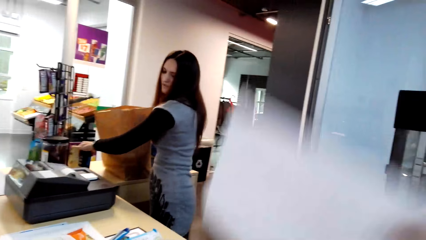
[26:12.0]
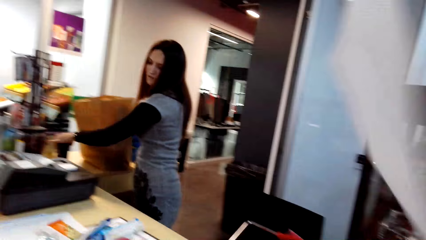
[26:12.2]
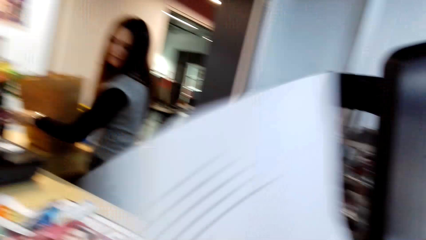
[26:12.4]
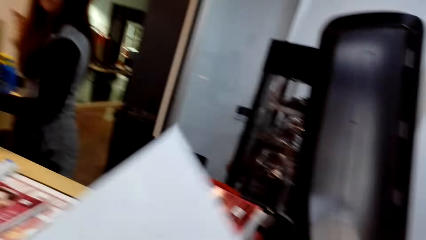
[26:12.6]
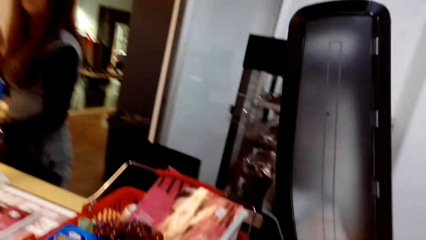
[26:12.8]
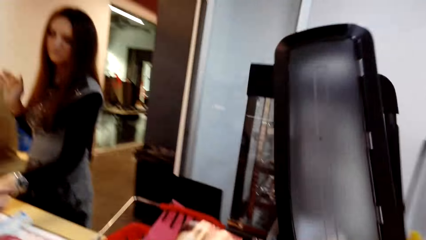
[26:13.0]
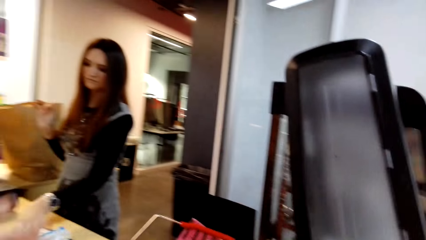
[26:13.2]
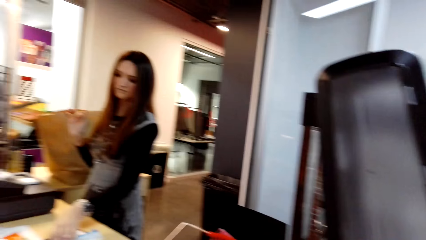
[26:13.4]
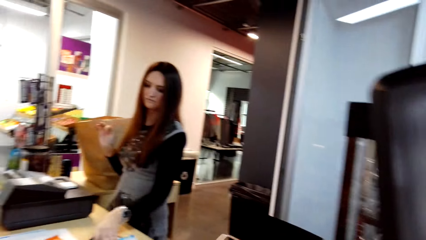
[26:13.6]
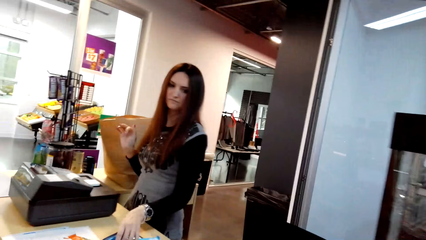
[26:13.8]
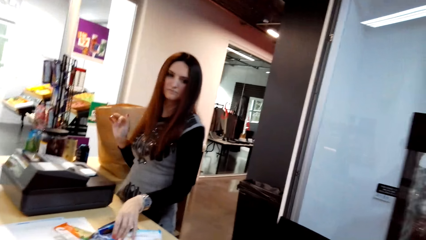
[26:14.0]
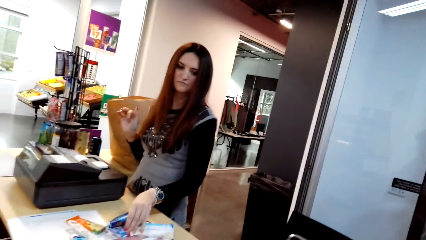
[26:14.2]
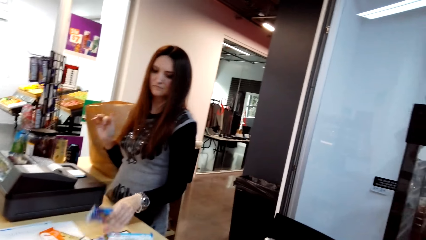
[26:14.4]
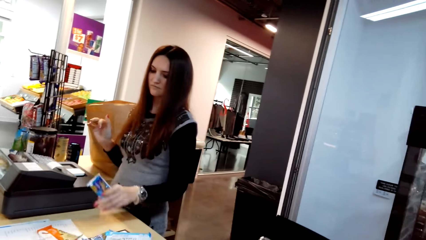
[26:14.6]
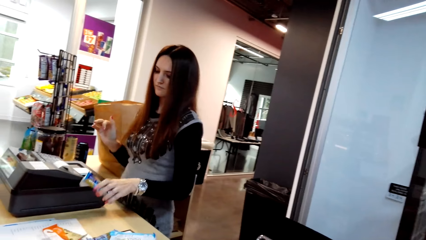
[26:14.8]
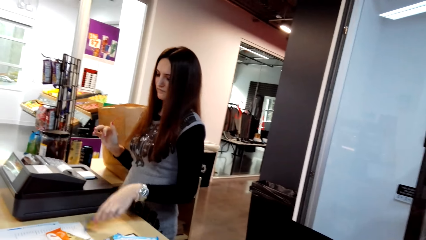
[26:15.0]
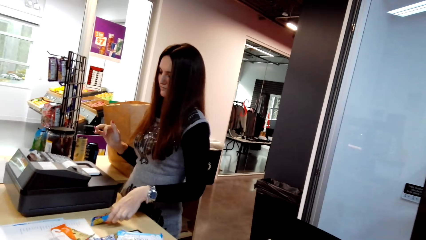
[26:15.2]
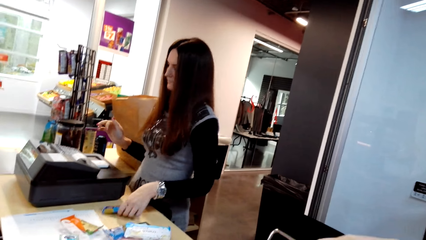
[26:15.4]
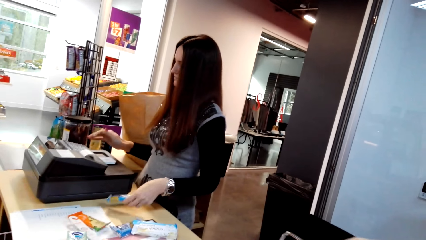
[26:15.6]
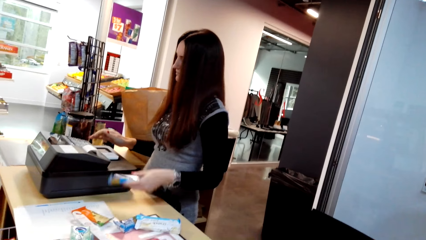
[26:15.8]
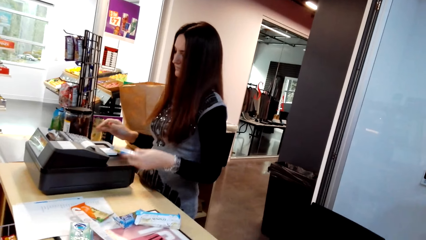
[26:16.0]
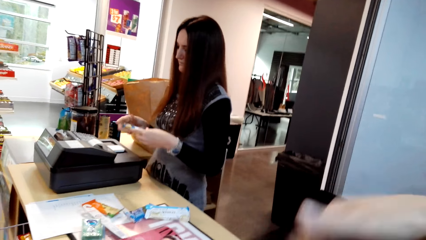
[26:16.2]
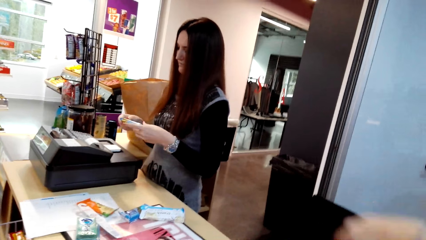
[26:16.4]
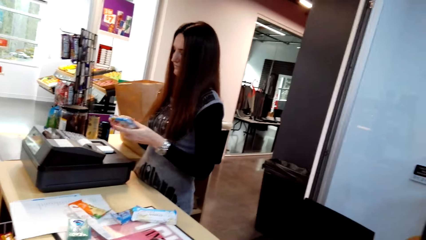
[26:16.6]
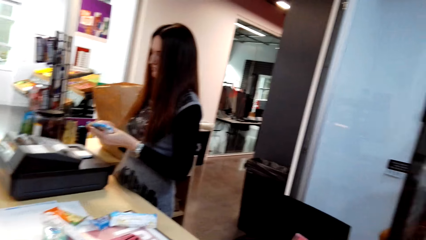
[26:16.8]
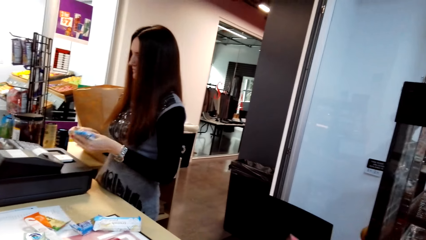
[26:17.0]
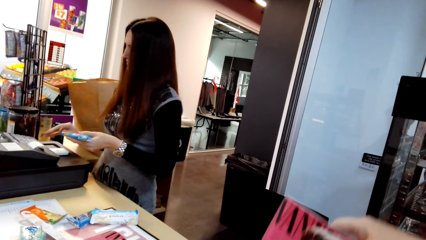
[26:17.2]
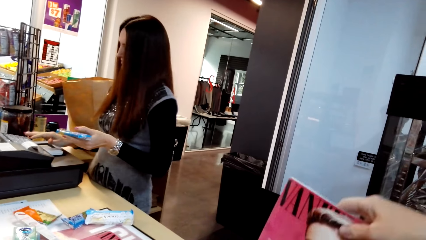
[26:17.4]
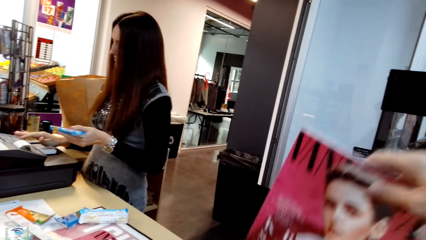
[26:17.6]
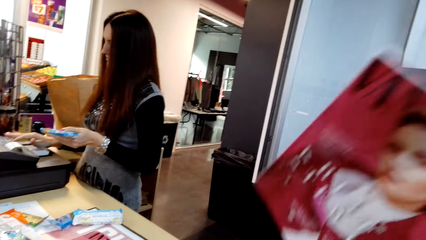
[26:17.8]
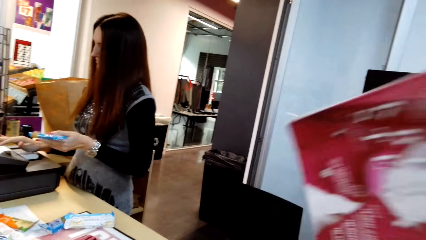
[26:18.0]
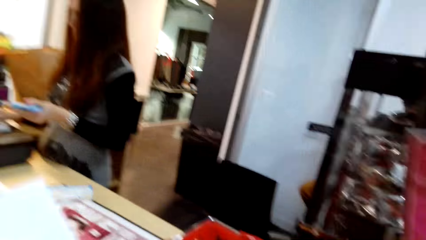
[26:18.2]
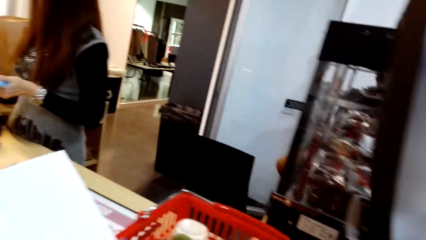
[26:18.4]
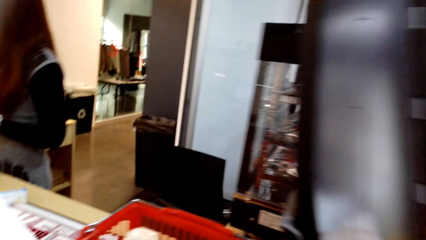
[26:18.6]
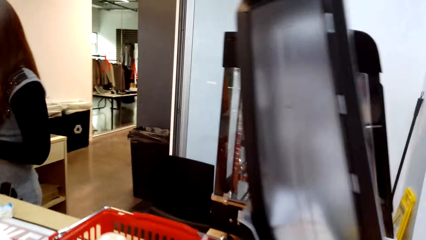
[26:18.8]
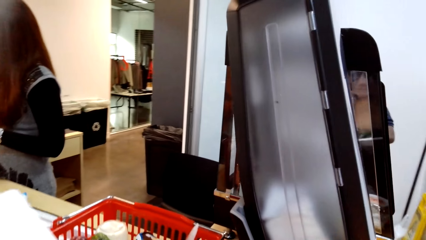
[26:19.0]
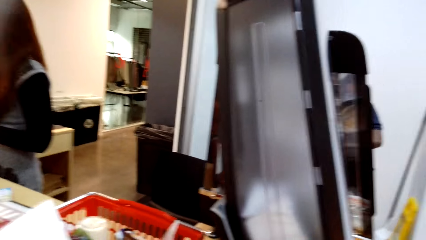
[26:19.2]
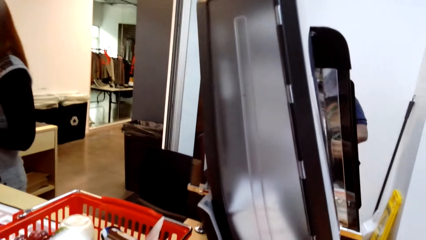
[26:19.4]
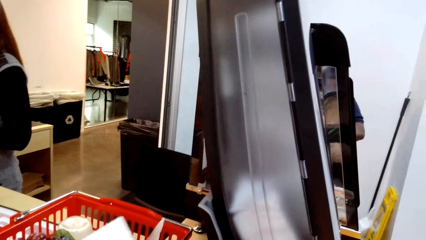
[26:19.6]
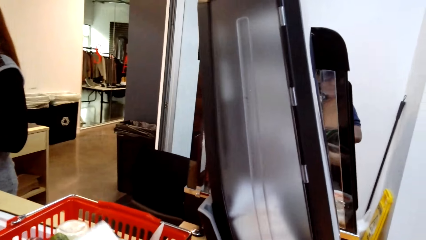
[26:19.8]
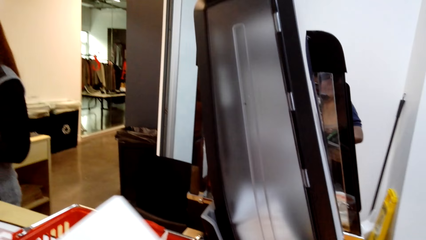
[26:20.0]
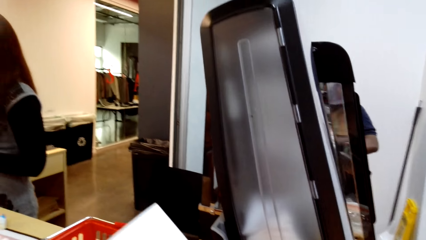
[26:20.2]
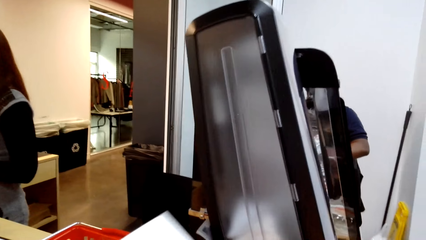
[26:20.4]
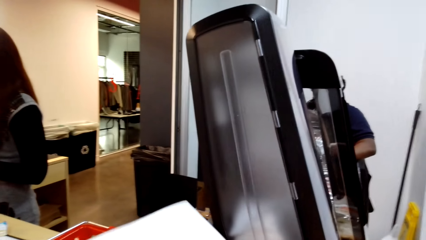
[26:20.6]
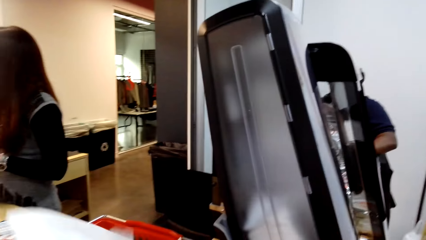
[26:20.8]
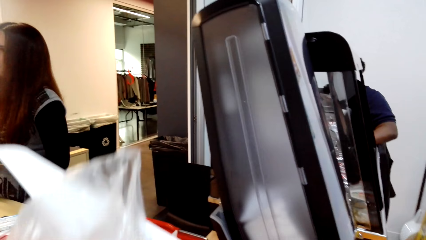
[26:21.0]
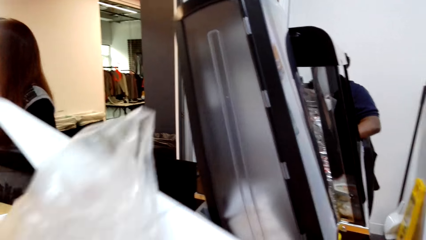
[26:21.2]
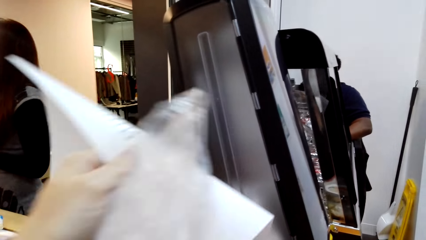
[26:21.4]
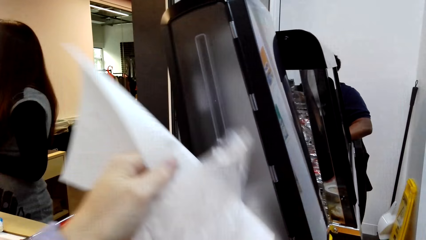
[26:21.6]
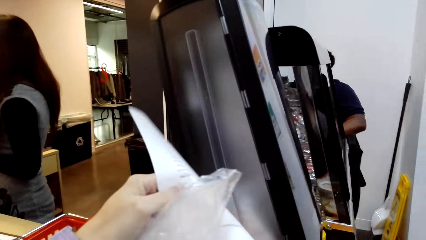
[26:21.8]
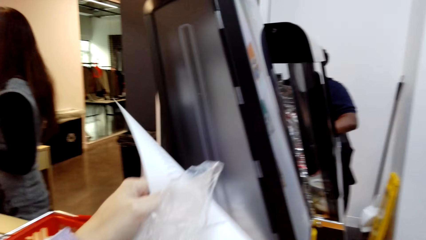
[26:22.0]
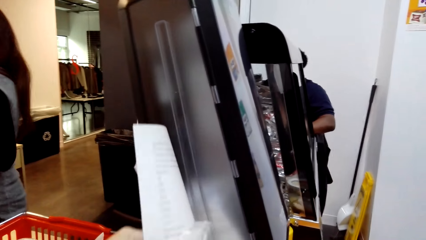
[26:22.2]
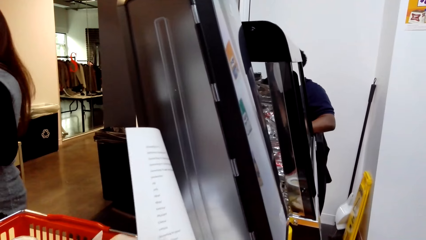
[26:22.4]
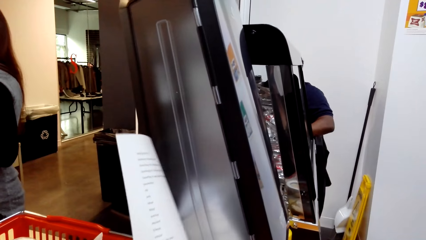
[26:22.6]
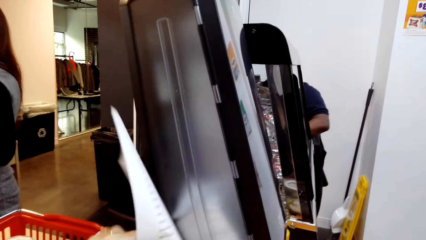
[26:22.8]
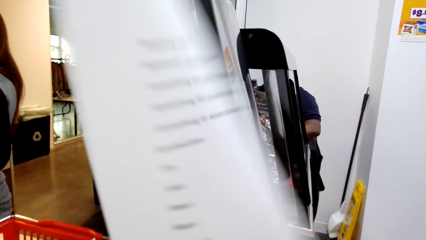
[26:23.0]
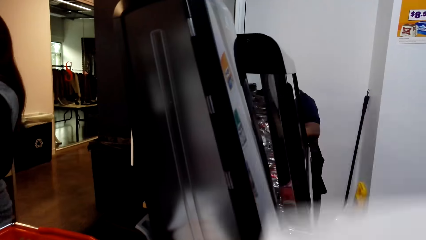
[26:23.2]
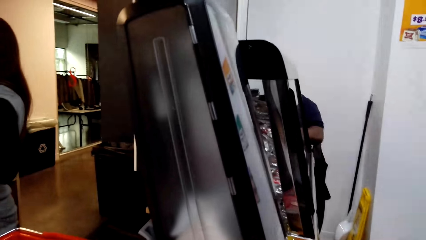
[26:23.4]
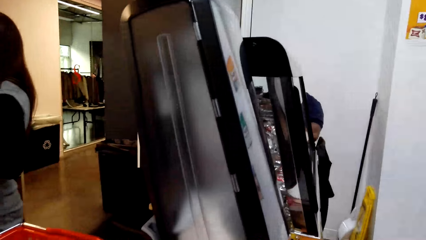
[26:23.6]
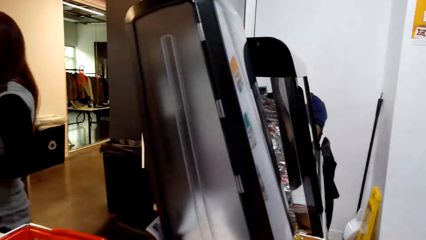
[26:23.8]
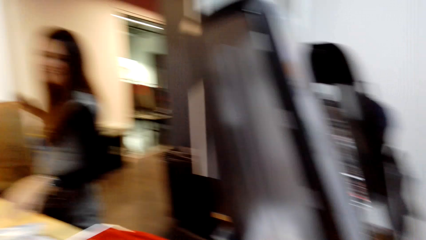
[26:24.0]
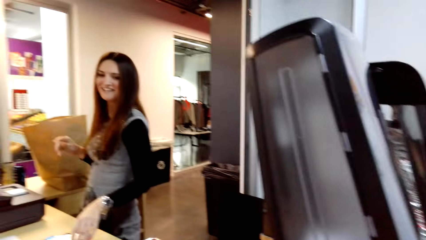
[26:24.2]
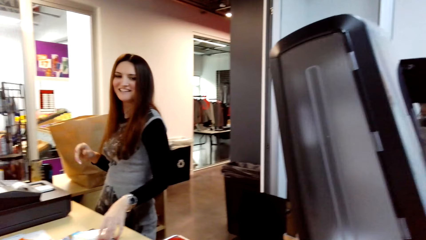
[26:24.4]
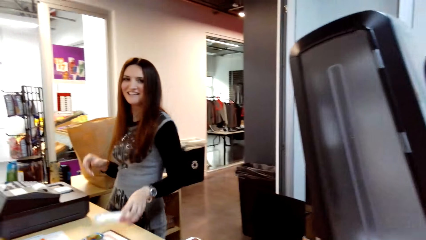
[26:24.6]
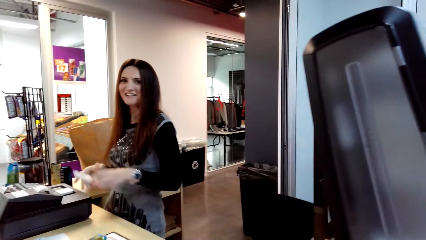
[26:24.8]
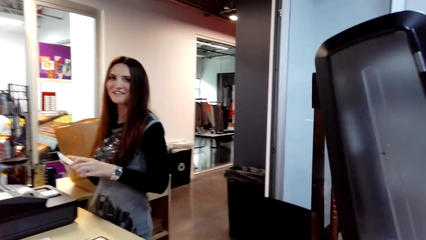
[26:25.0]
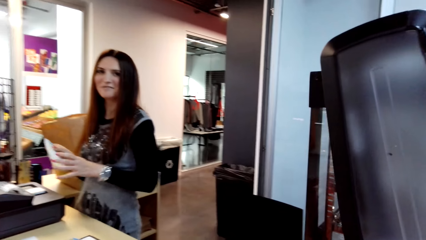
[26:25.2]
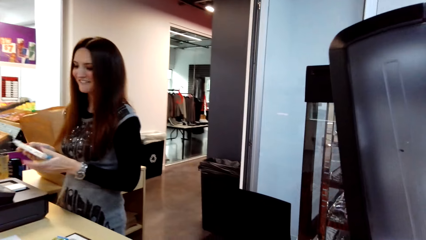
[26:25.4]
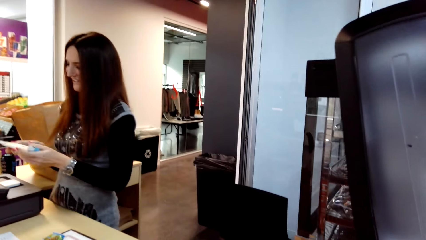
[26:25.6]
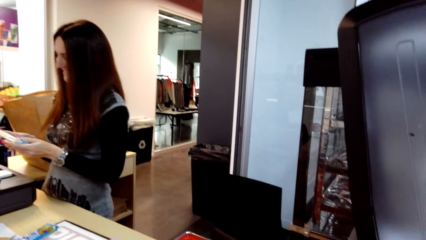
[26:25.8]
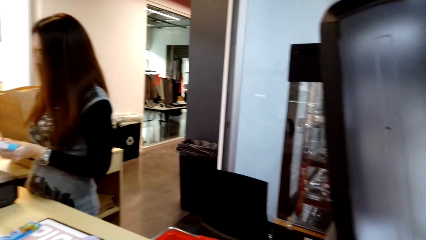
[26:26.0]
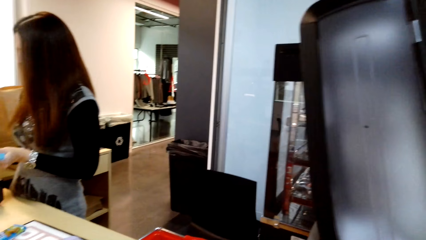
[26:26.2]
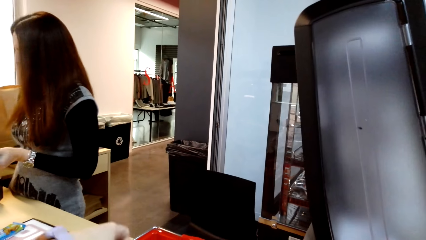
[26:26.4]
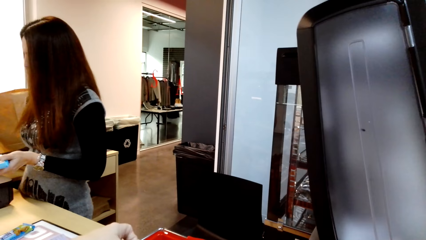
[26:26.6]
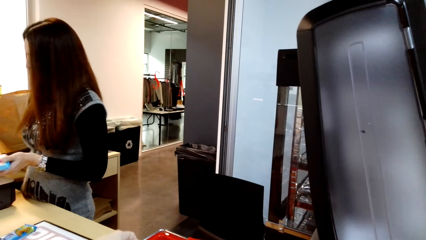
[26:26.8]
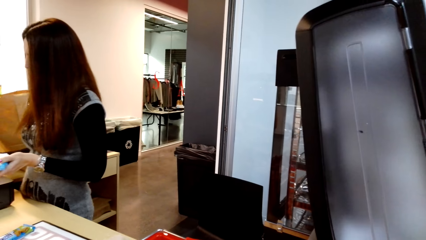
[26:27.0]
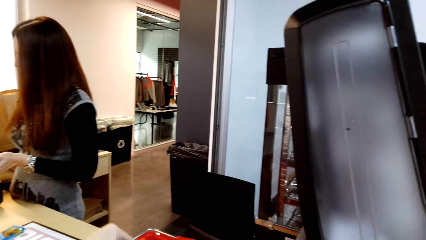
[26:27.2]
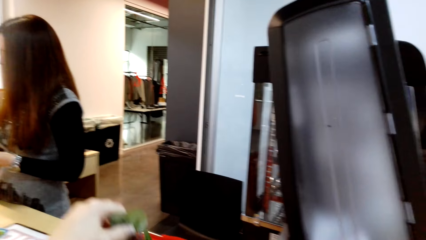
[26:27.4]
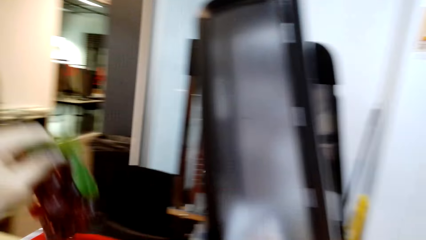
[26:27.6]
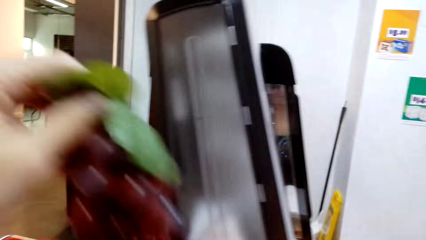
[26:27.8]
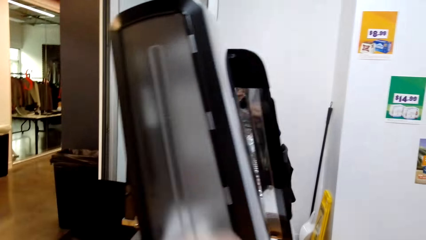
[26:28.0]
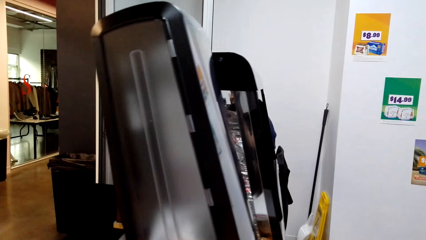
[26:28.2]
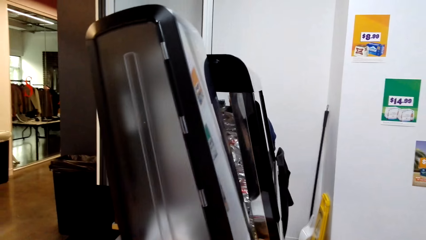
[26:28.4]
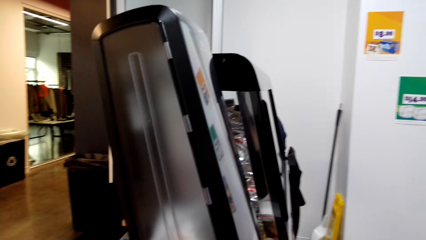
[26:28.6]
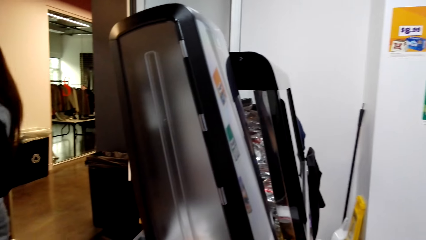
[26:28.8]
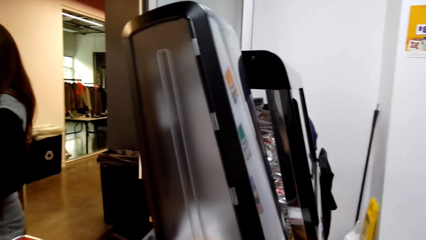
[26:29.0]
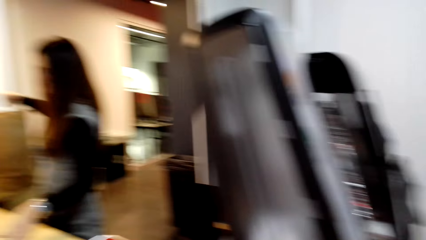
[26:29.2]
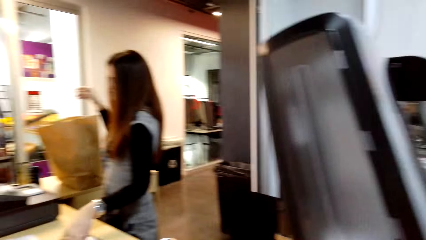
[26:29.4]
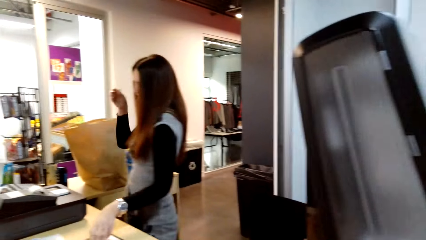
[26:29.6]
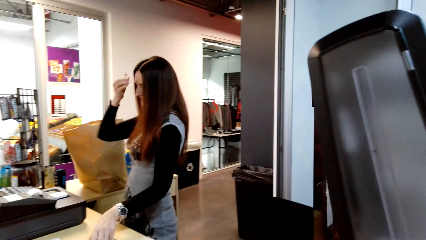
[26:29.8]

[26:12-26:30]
The camera wearer holds the paper with her hands. She removes the sheet paper from the shopping tray. A woman stands on the floor. The woman picks something on the table. The woman stands on the floor. The camera wearer removes a book from the shopping tray. She stands on the floor. She holds the paper with her hands. She stands on the floor. The woman picks something on the table. The woman holds something with her hands. The camera wearer stands on the floor.
